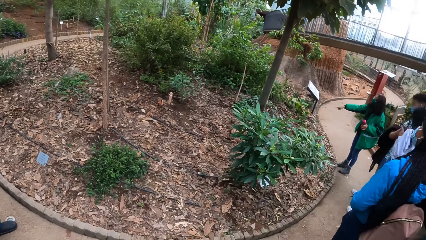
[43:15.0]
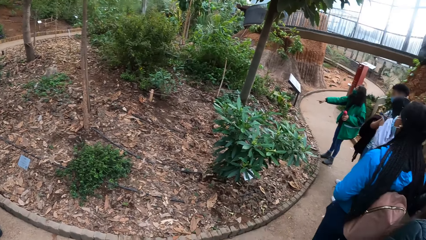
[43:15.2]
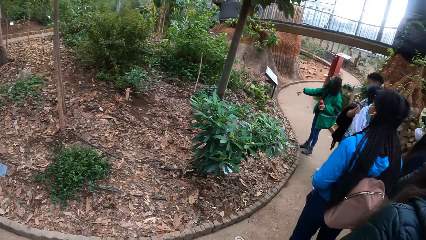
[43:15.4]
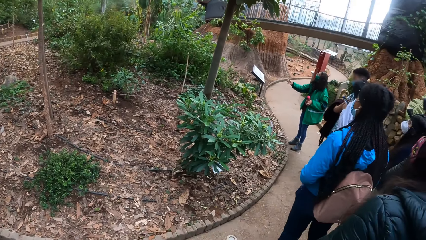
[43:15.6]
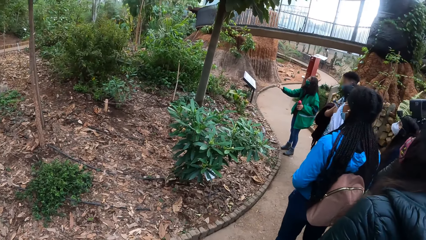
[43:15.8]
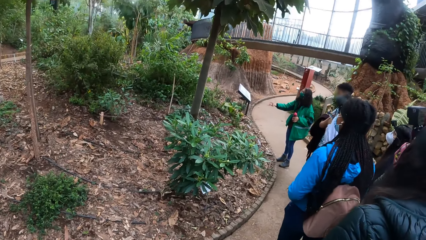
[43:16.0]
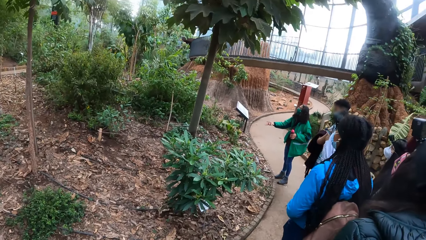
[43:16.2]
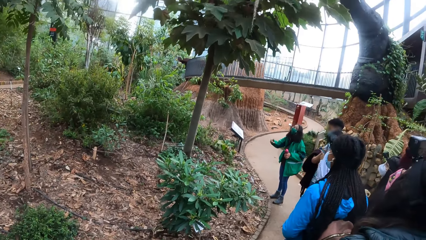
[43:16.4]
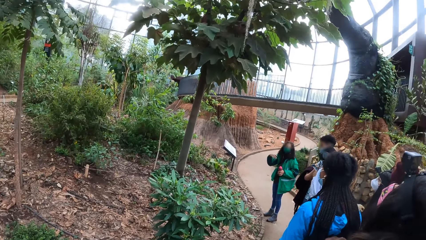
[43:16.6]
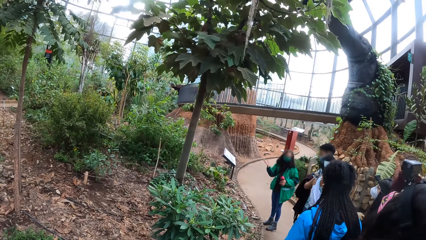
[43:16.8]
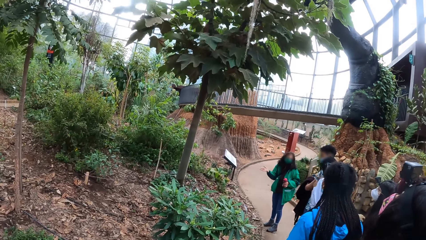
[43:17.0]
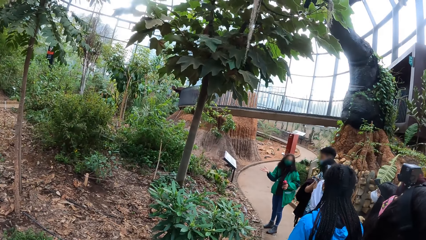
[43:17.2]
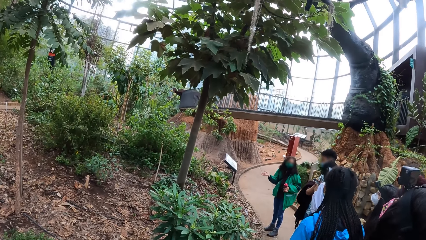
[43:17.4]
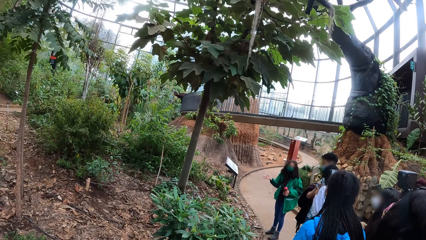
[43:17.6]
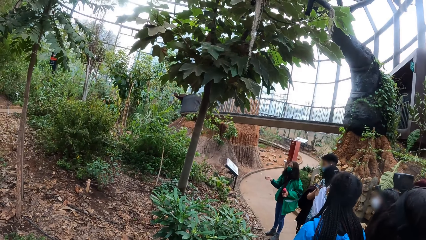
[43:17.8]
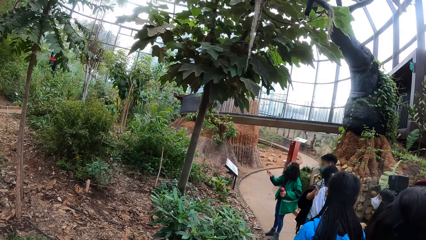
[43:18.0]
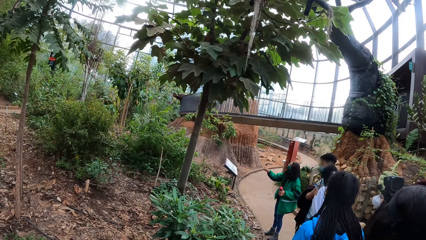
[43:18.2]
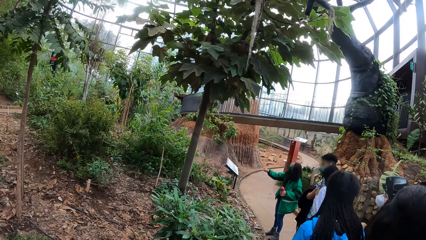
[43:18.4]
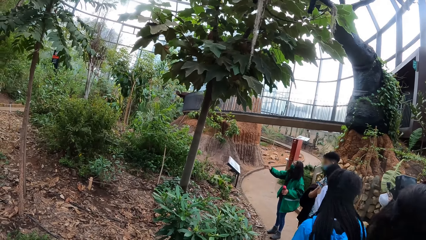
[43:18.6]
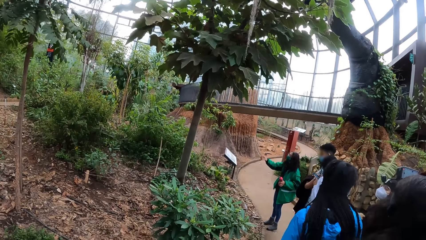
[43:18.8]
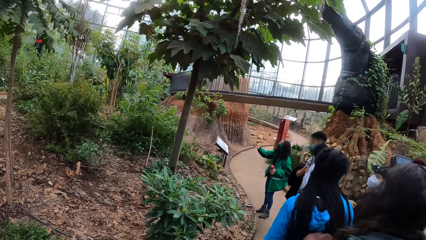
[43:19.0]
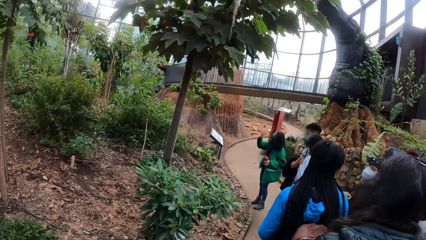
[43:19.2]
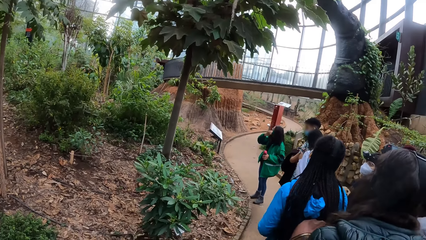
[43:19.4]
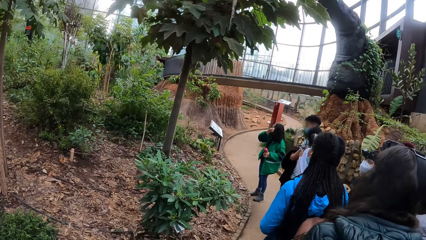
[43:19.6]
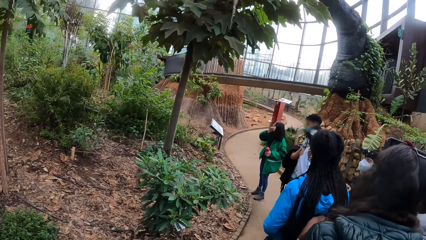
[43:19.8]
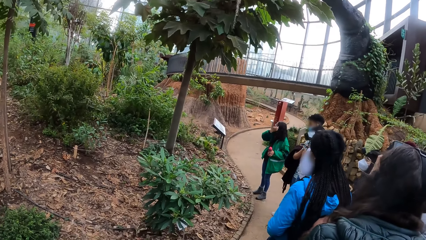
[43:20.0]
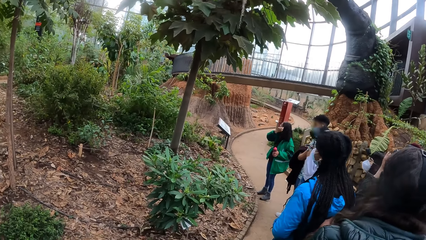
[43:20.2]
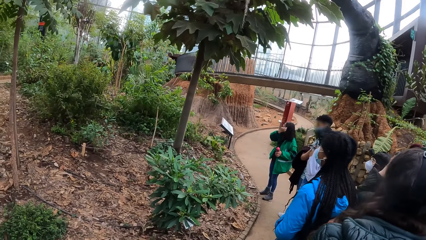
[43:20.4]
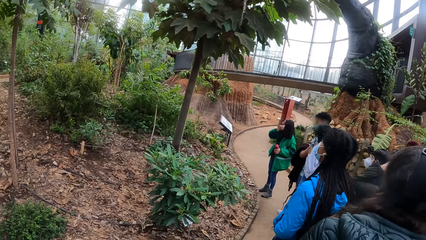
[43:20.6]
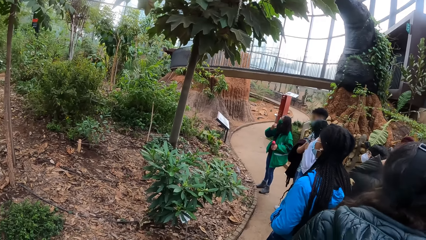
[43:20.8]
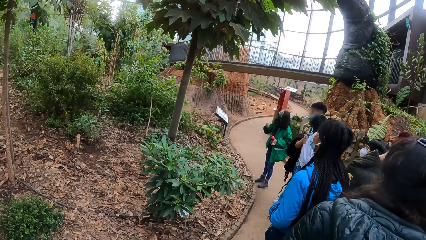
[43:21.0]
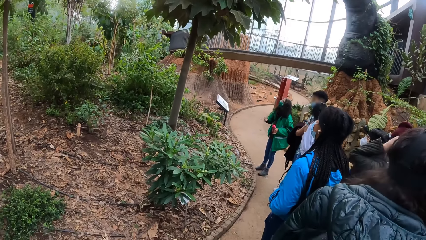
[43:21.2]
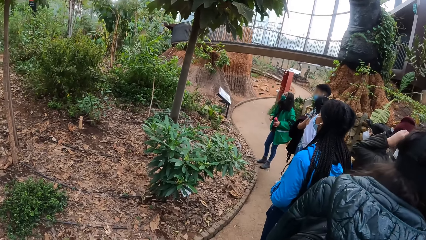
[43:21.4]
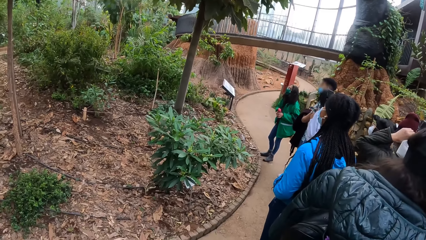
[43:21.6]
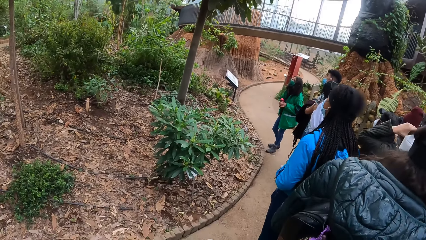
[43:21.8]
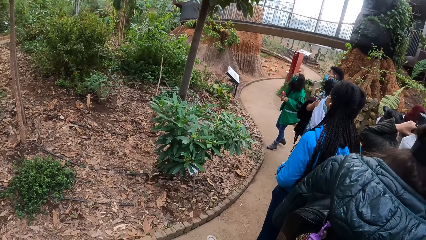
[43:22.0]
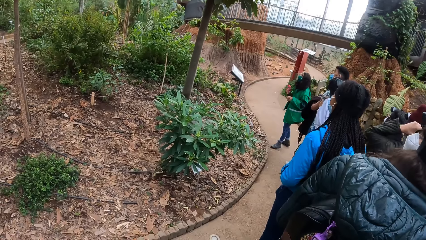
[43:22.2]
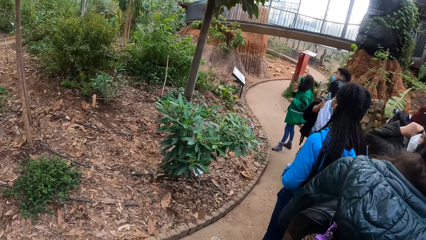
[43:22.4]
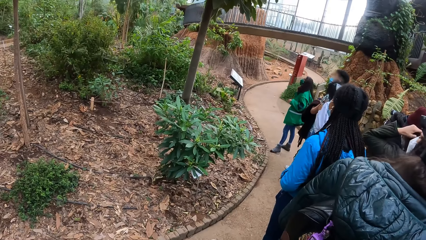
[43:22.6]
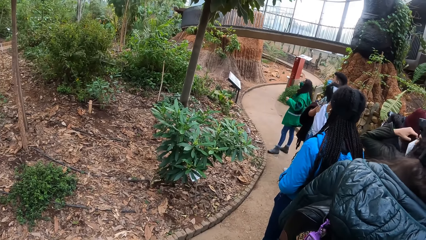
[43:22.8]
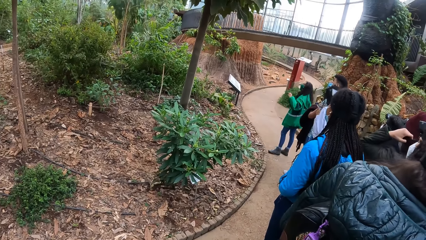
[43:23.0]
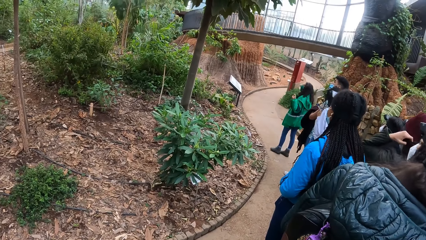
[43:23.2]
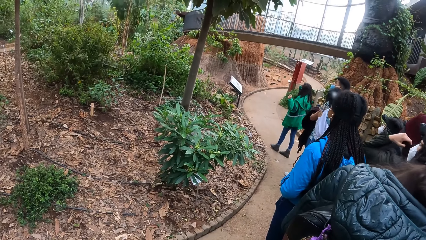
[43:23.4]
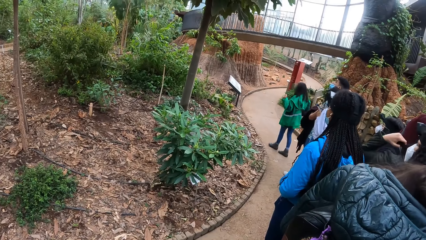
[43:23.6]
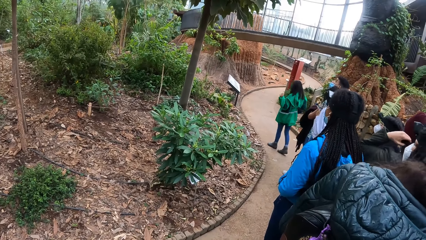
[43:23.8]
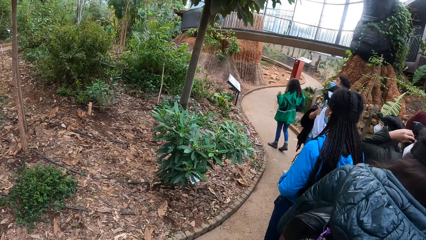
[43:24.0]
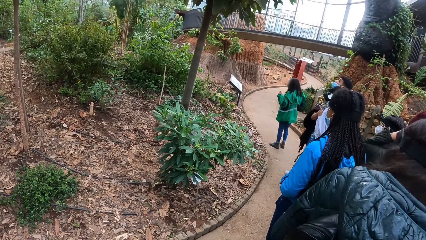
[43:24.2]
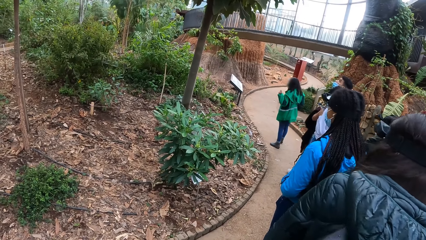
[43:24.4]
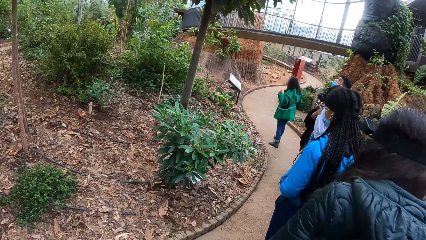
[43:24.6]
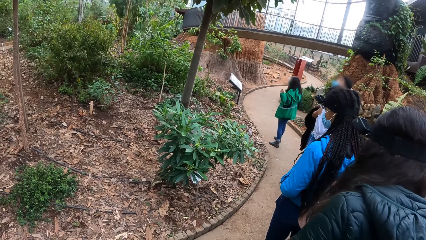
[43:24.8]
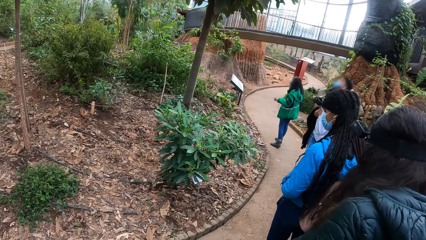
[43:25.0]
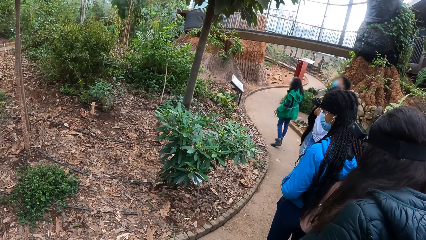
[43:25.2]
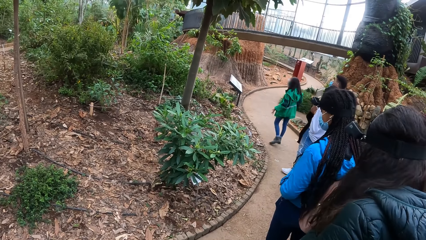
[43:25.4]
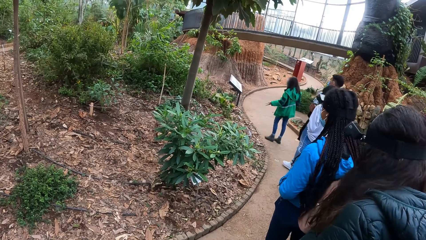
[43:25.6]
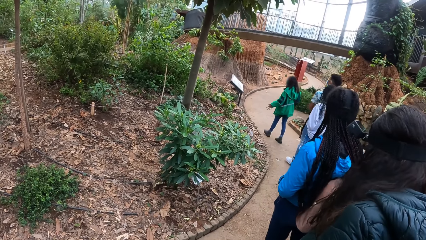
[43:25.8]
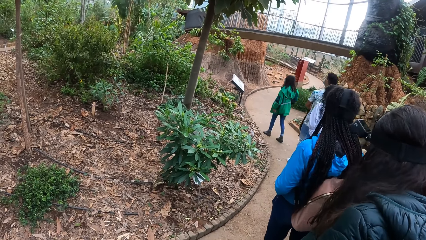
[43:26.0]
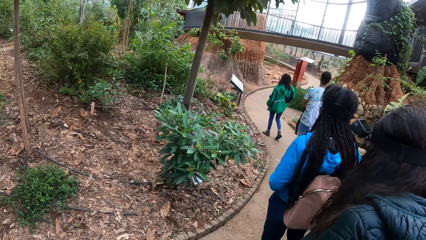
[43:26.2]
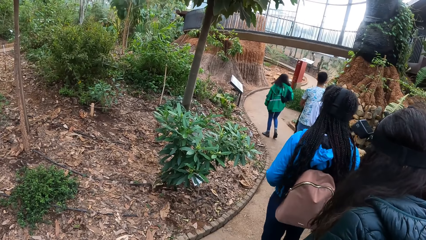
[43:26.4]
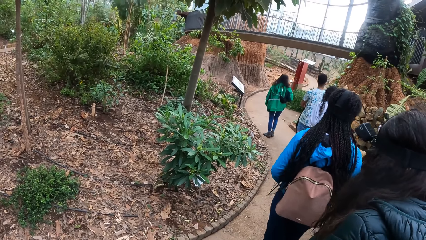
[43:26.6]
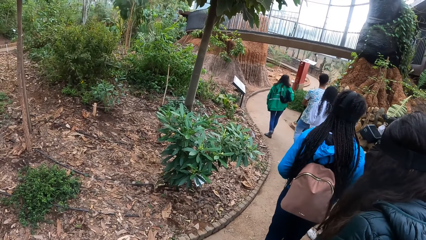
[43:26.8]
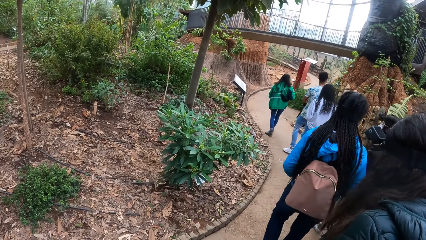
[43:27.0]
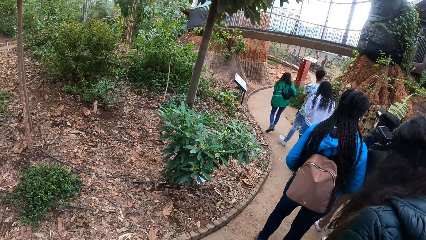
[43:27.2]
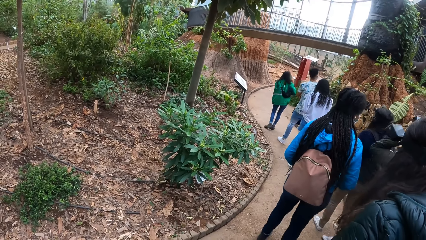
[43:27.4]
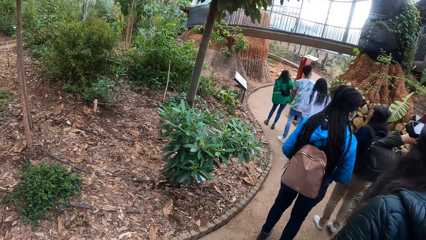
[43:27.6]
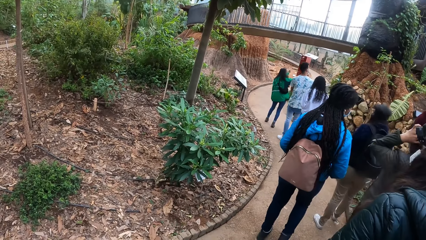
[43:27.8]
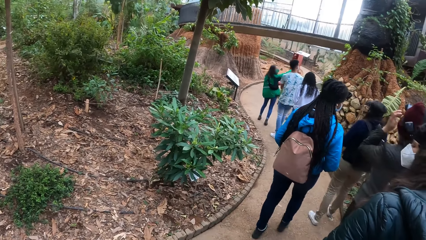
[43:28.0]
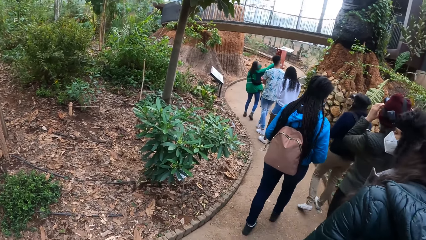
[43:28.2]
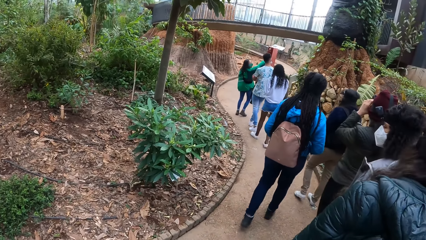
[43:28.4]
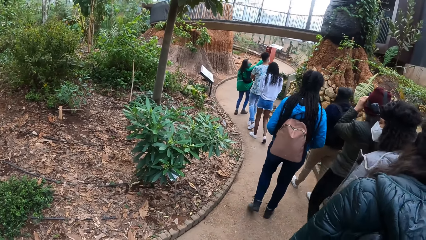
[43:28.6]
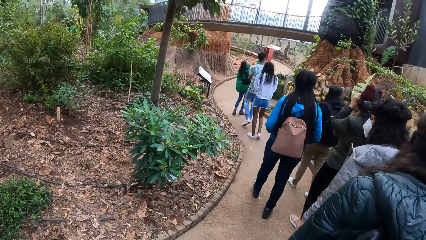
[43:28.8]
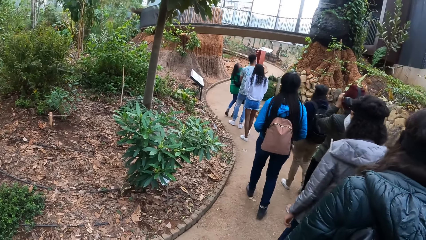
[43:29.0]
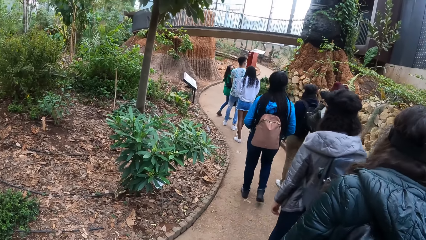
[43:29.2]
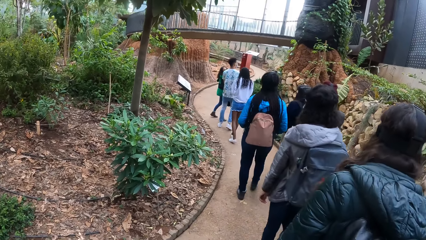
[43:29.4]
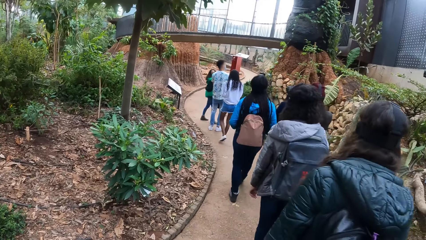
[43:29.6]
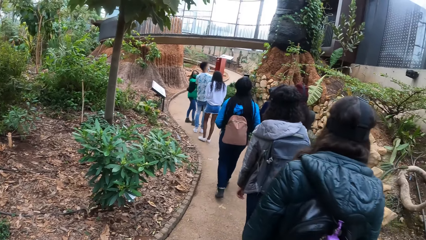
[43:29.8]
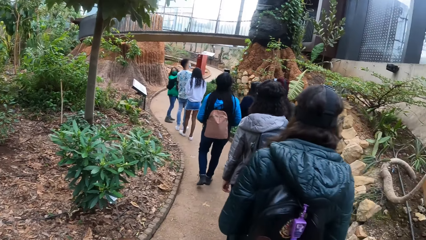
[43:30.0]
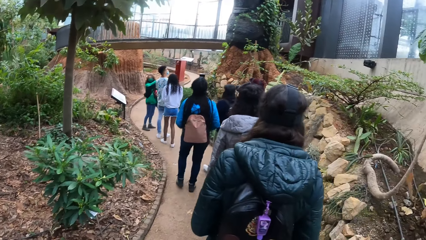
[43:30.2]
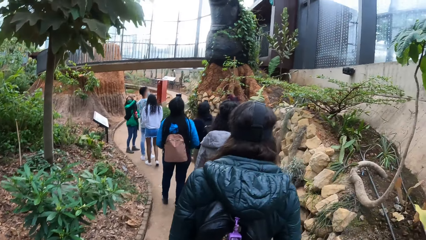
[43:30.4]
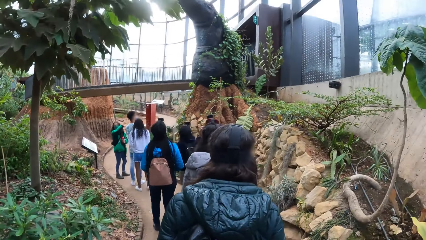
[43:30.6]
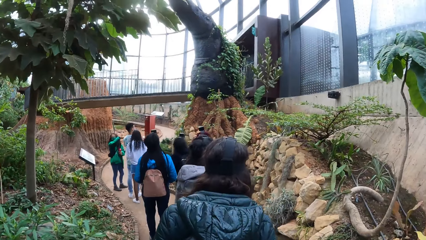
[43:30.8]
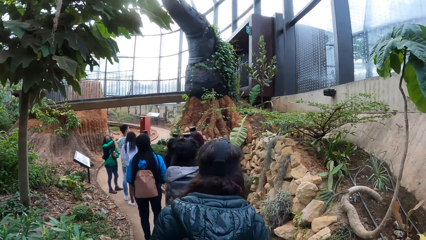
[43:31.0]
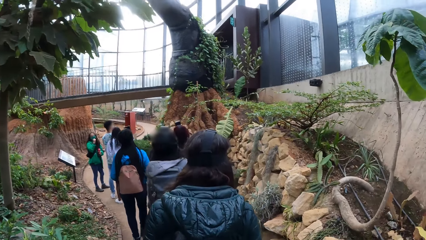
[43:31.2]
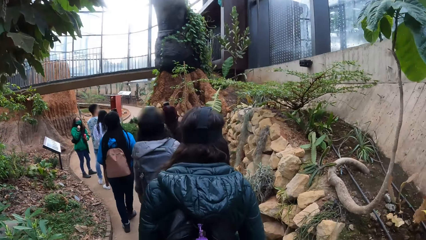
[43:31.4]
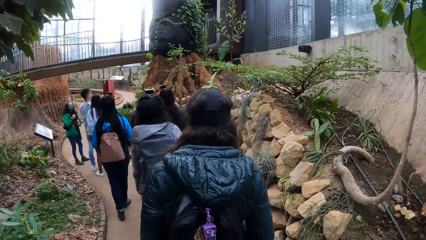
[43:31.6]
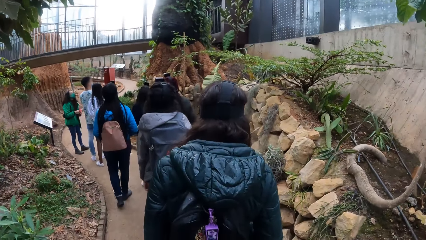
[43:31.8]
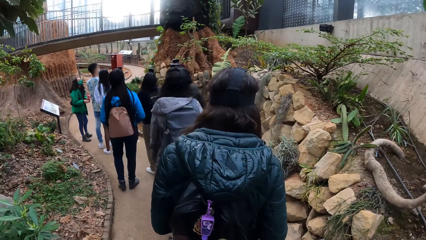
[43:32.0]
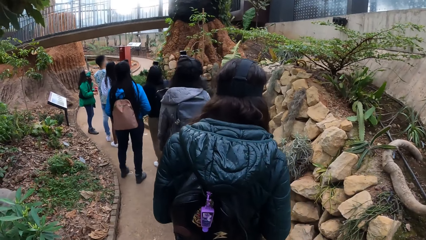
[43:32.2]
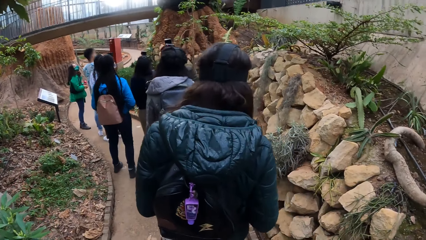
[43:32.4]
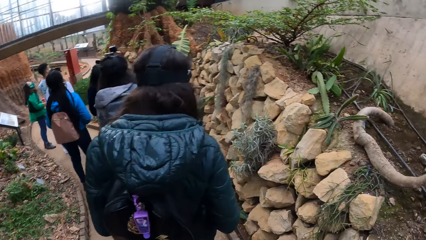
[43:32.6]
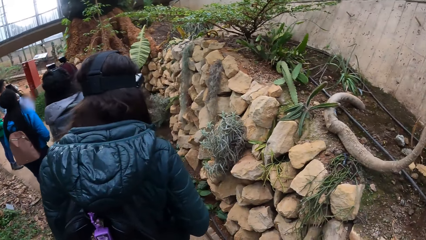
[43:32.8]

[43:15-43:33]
A woman adjusts her nose mask with her right hand. The woman passes a water bottle from her left hand to her right hand. Another woman adjusts her head warmer with her left hand. The first woman points her right hand at a tree. The other woman adjusts a camera on her head with both hands. The camera wearer walks around.
